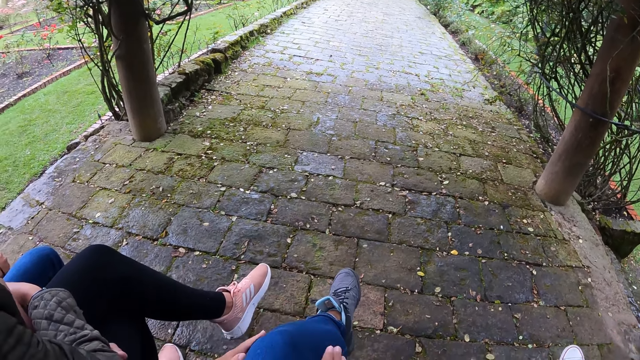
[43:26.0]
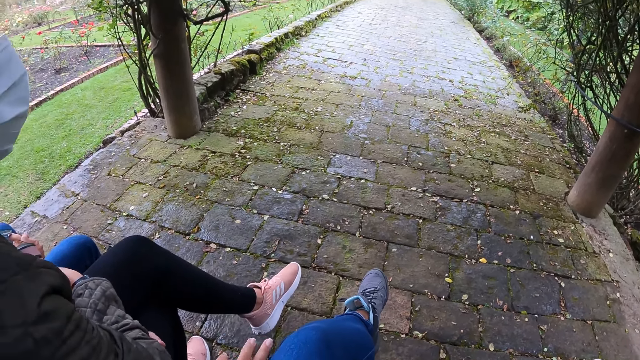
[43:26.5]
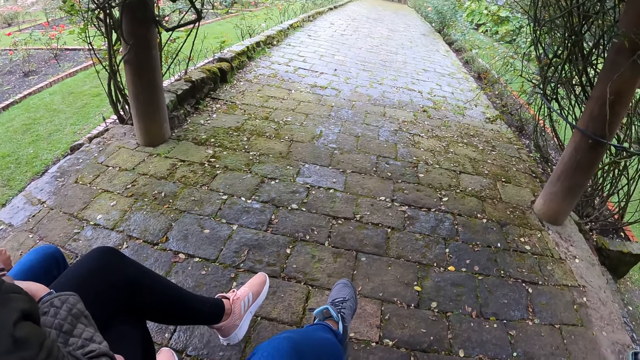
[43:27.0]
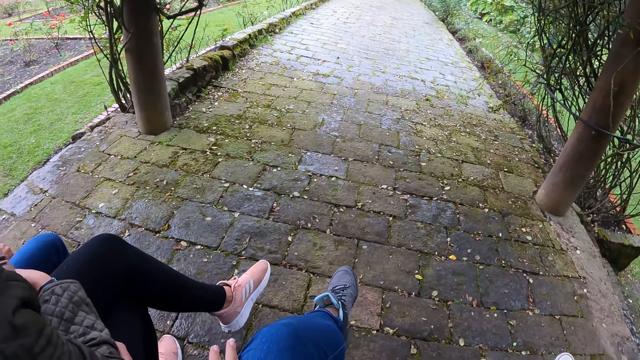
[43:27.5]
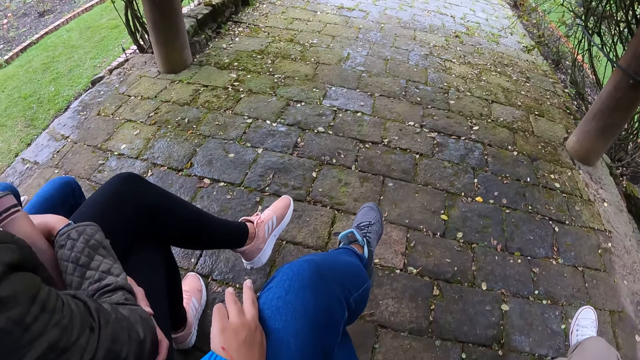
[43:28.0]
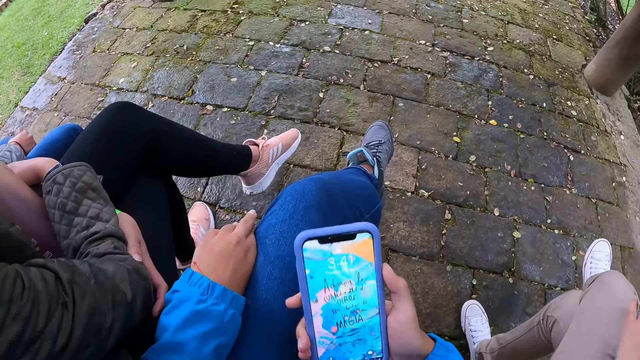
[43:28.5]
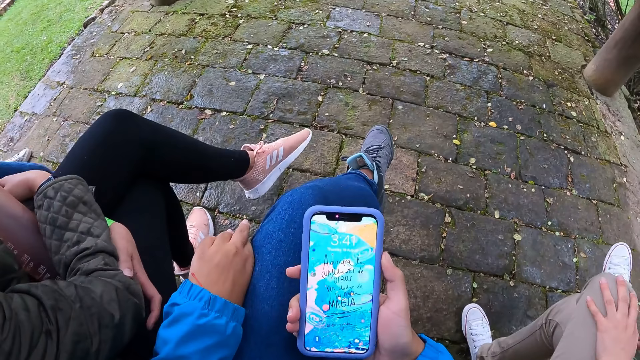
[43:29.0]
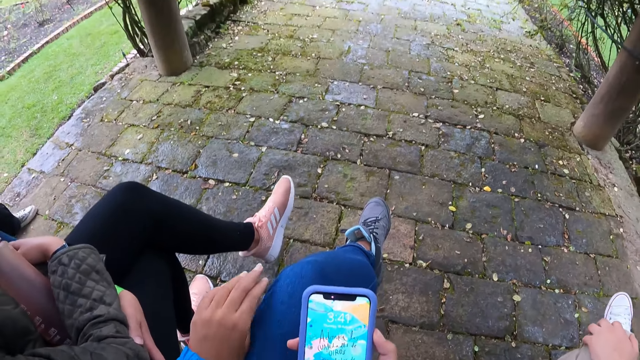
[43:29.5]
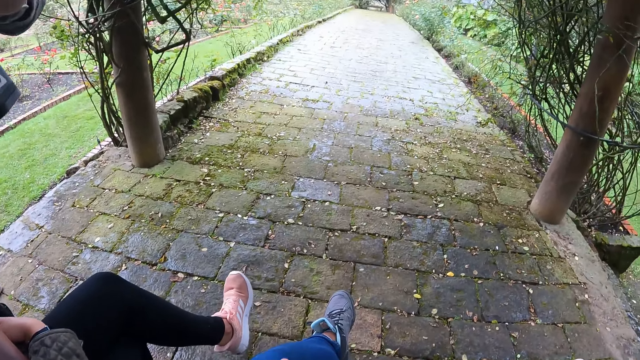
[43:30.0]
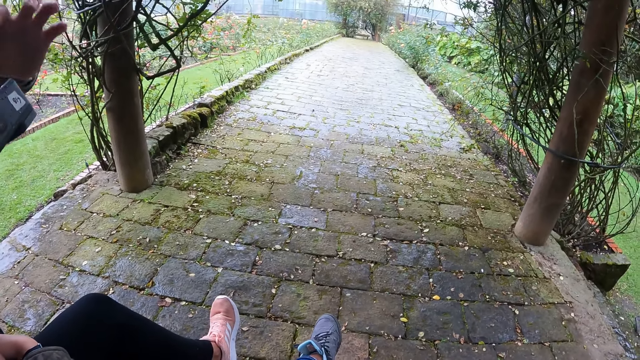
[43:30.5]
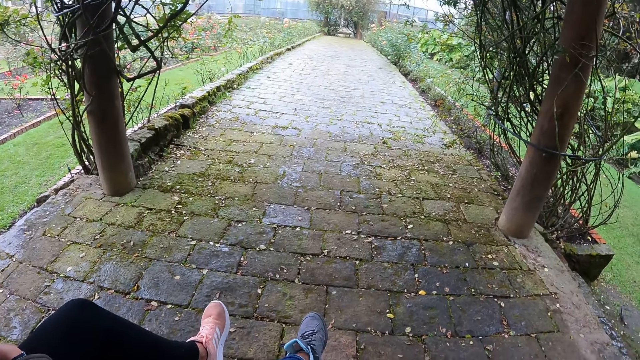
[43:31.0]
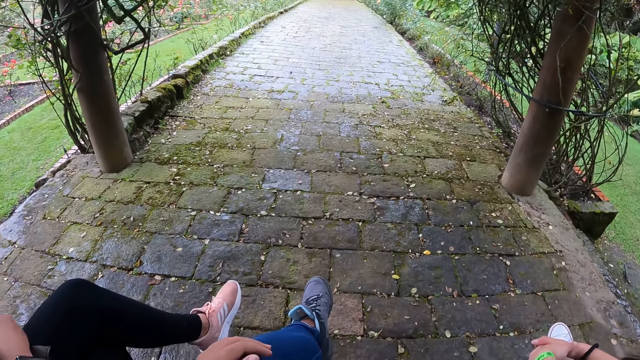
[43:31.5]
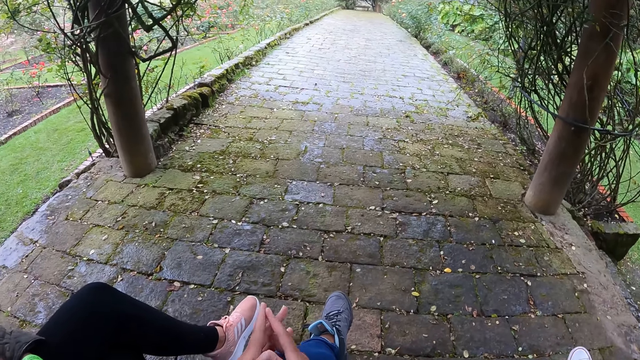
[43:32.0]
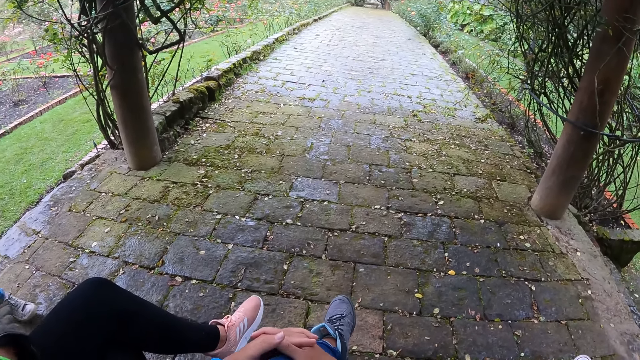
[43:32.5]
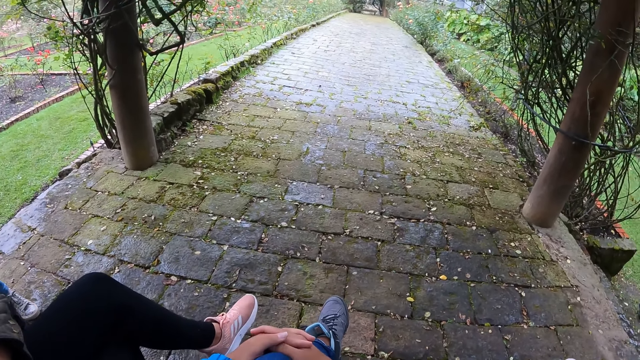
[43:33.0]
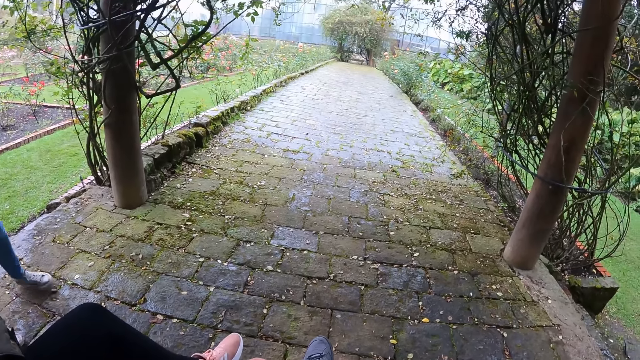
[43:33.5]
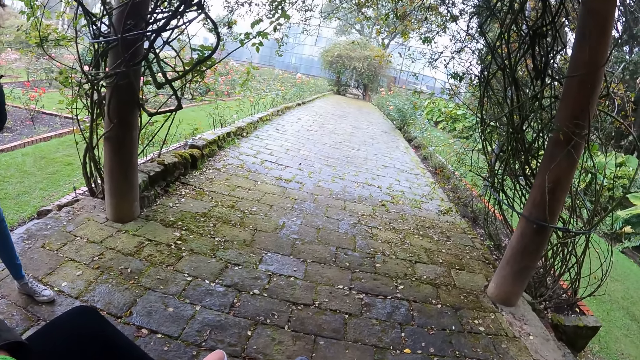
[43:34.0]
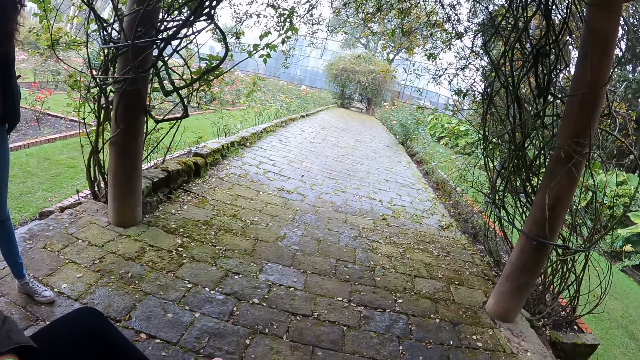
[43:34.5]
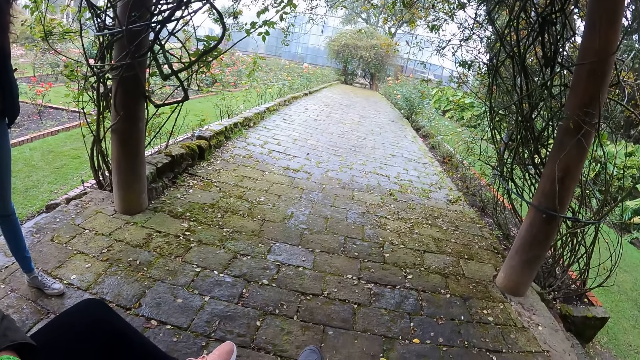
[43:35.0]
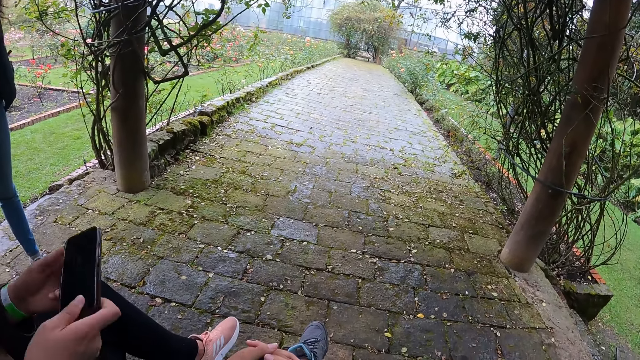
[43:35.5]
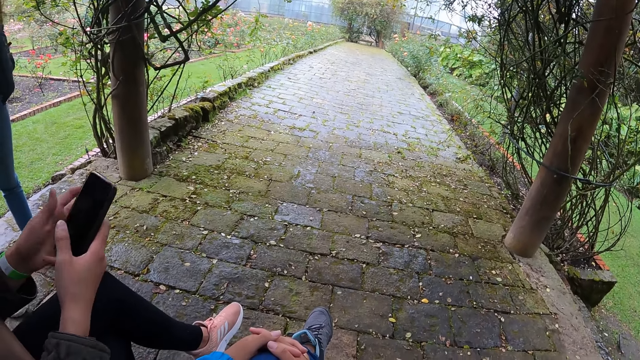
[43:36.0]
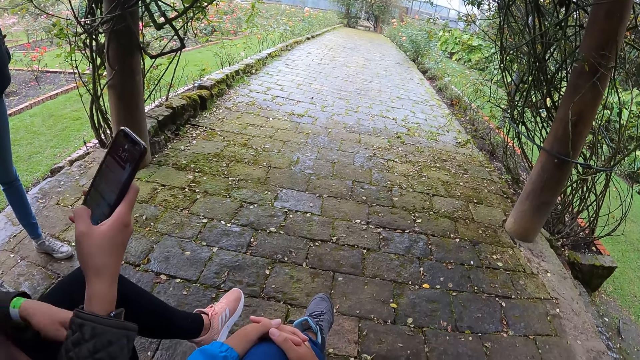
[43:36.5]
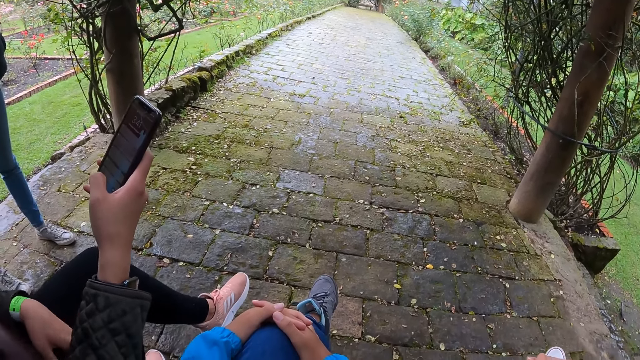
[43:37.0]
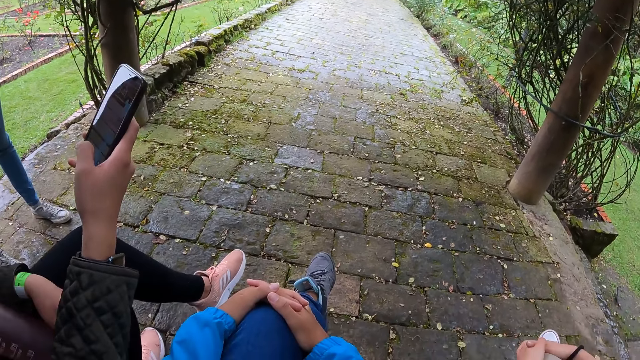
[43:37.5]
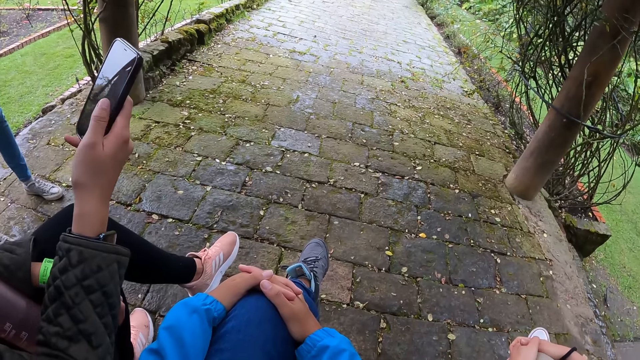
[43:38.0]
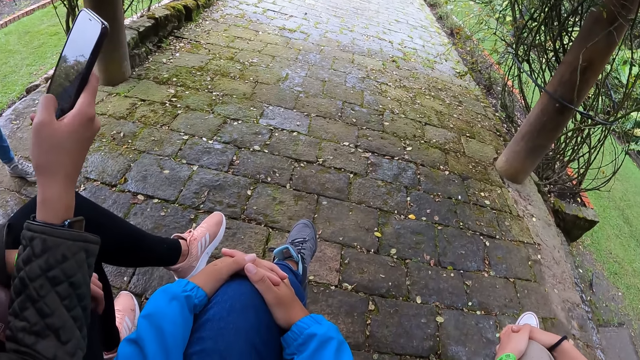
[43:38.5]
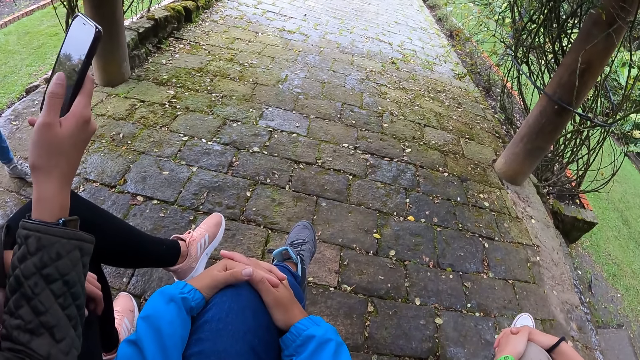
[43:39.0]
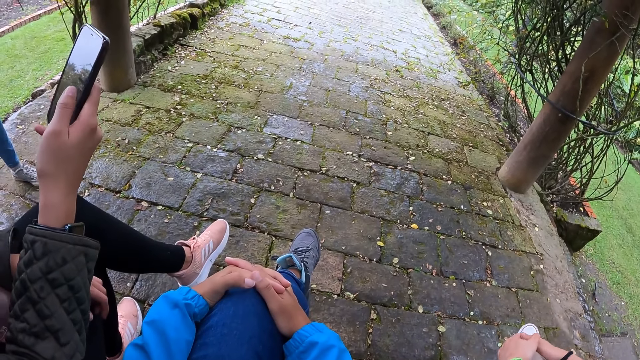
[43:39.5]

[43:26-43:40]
The camera wearer sits on the bench in the garden. She holds her phone in her right hand. She touches the phone in her right hand with her left hand. A woman holds her phone in both hands and operates her phone with her right hand.

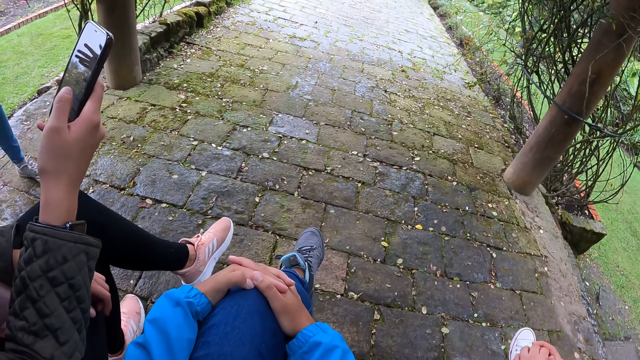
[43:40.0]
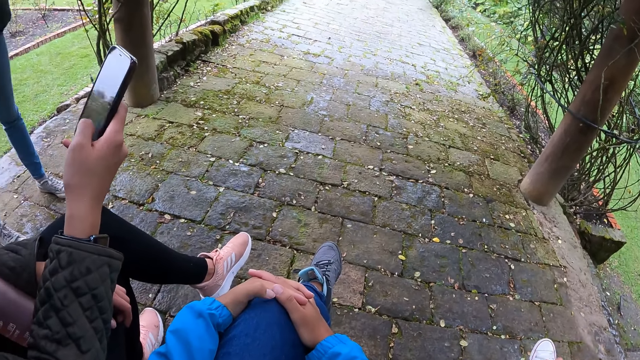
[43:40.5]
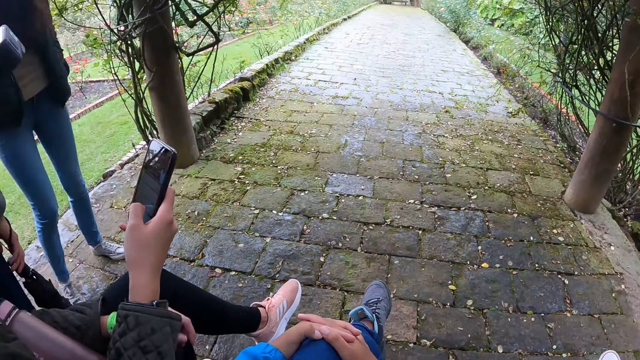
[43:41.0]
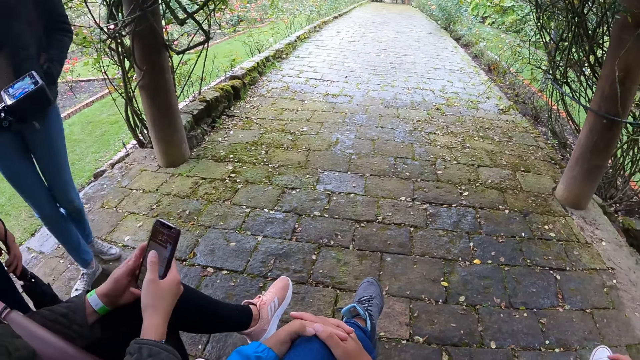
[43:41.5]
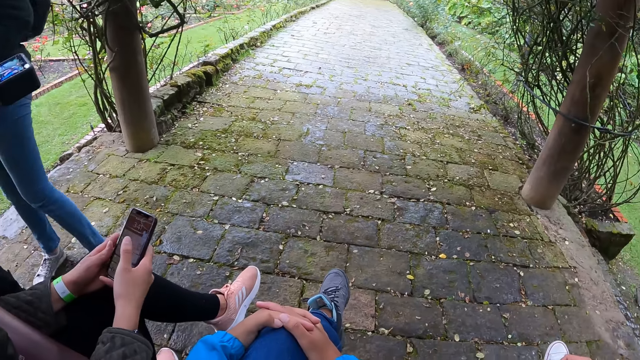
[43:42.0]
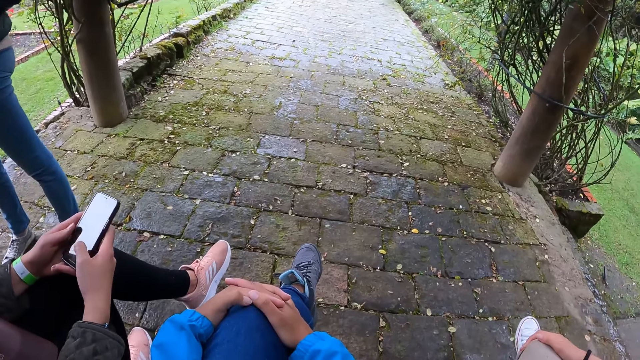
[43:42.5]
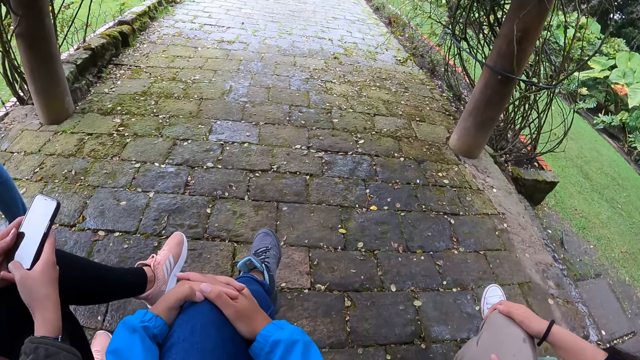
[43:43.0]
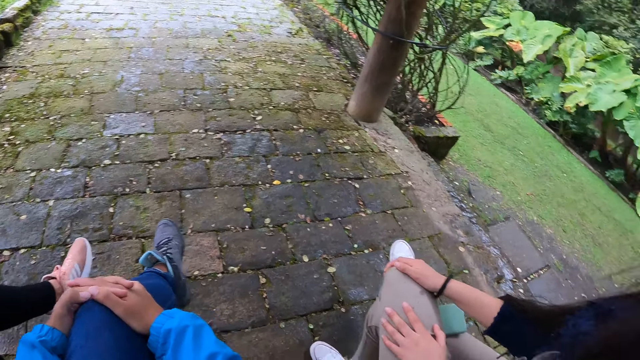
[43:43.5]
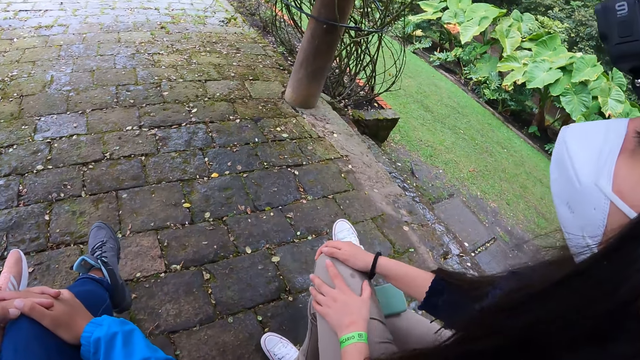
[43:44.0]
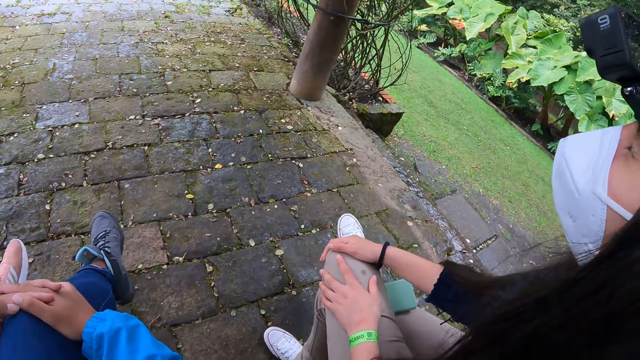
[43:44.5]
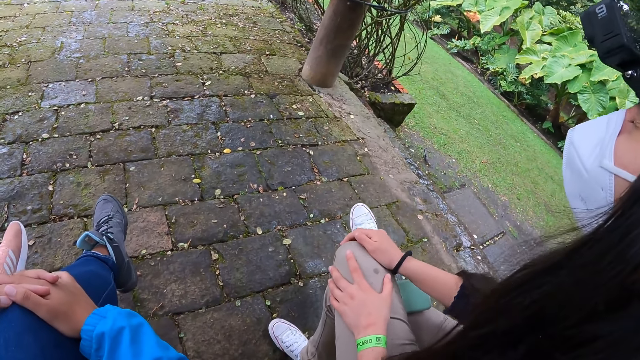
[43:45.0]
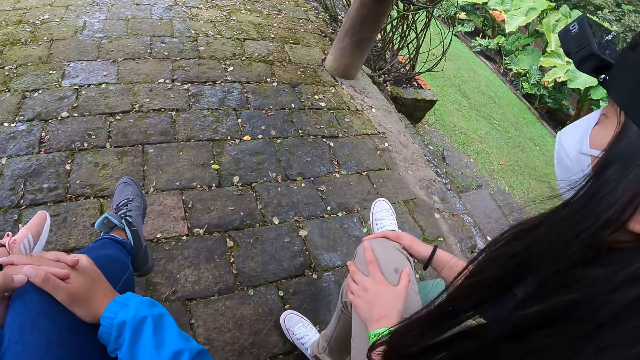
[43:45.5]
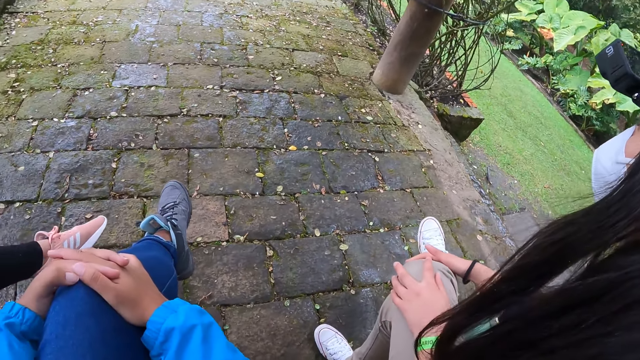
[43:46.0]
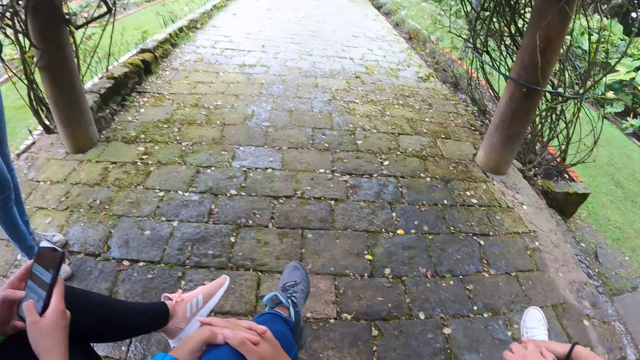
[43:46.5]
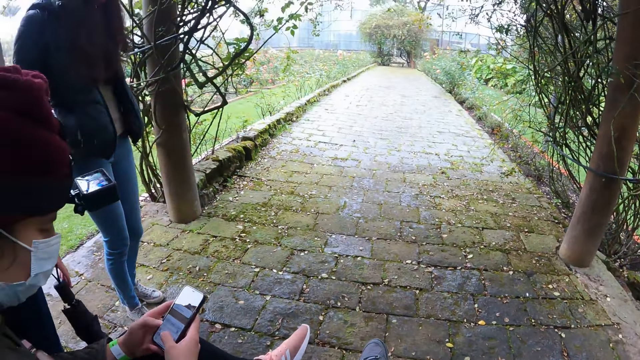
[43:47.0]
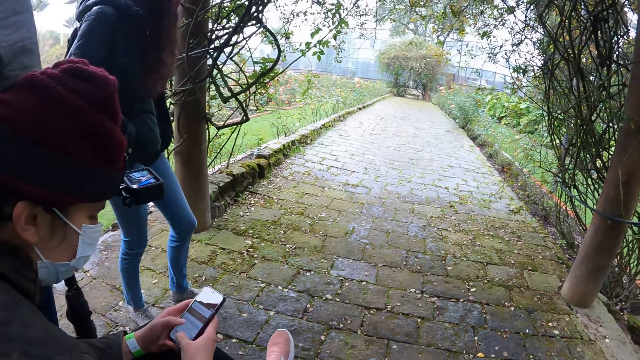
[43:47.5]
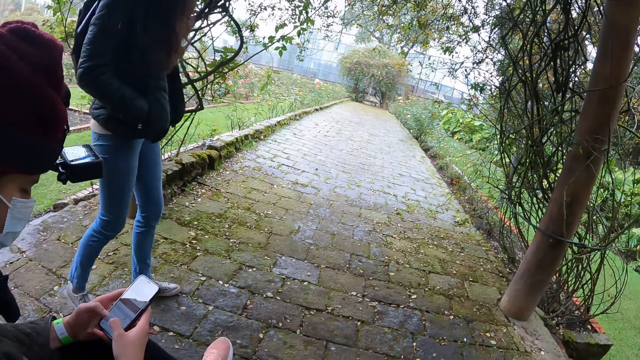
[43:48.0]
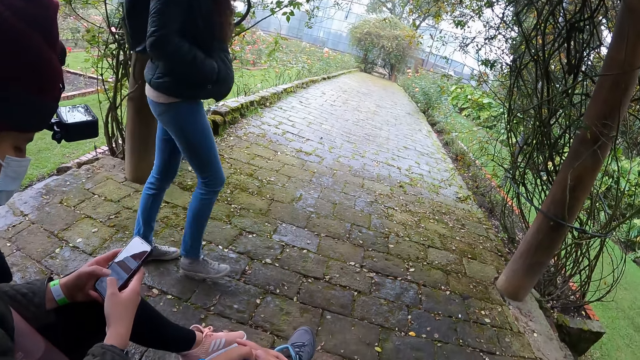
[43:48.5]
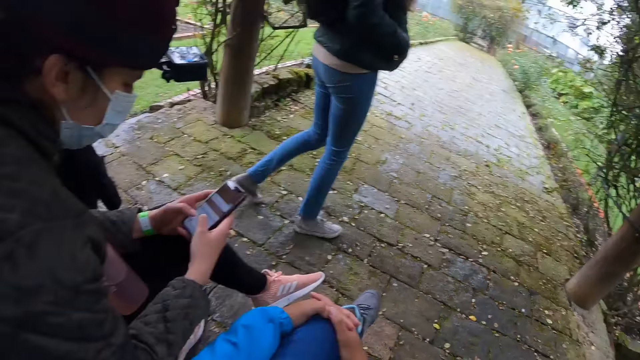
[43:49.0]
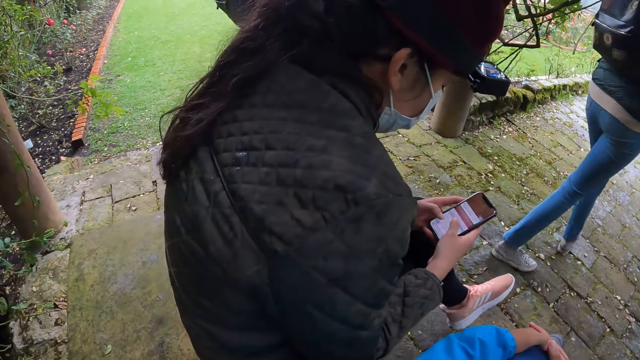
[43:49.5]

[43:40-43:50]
A woman operates her phone in both hands. The woman holds her phone with her hands. The woman operates her phone with her hands. Another woman walks on the sidewalk.
